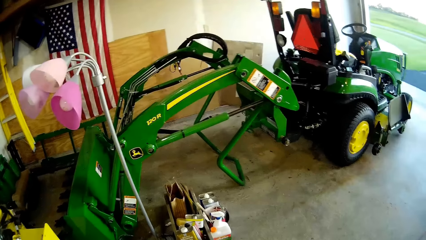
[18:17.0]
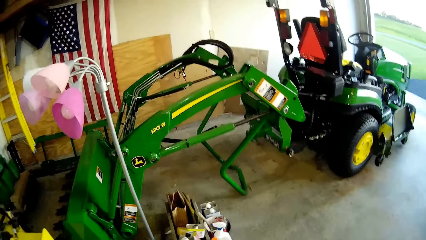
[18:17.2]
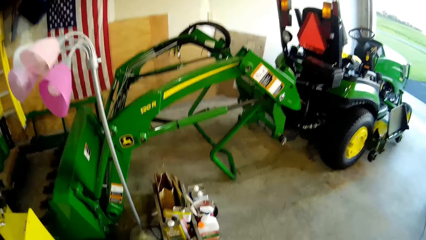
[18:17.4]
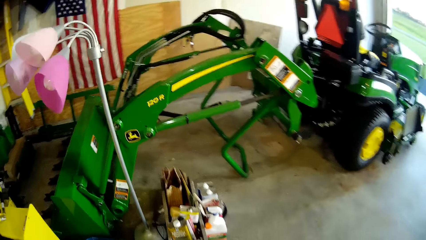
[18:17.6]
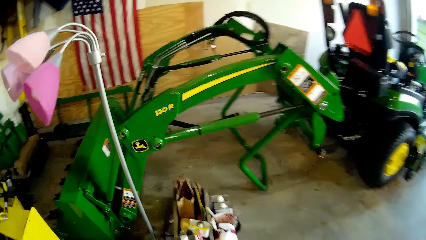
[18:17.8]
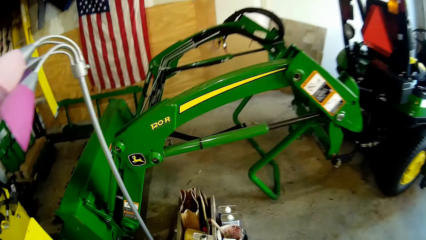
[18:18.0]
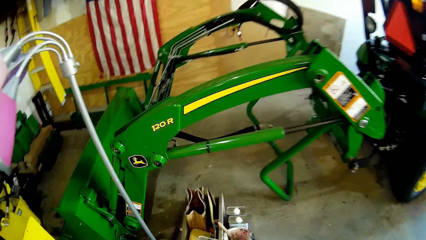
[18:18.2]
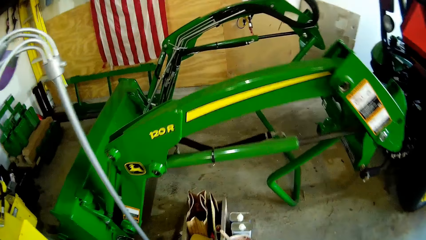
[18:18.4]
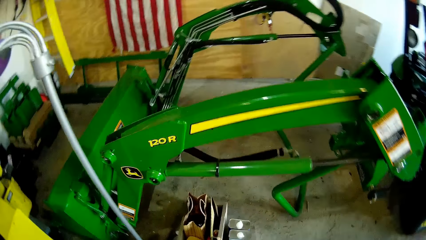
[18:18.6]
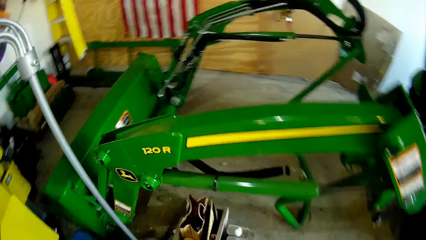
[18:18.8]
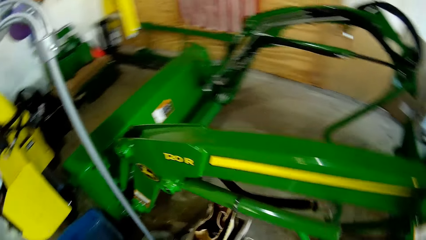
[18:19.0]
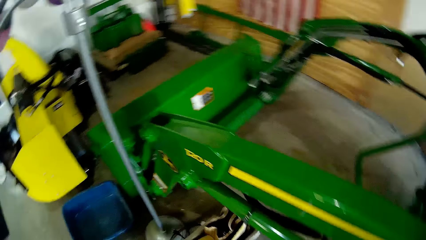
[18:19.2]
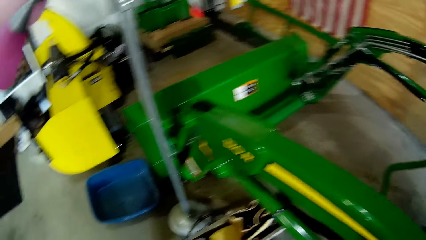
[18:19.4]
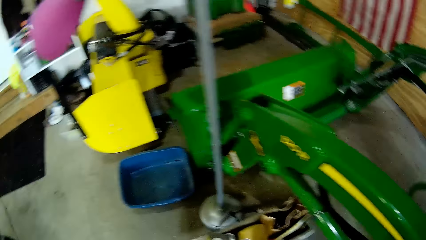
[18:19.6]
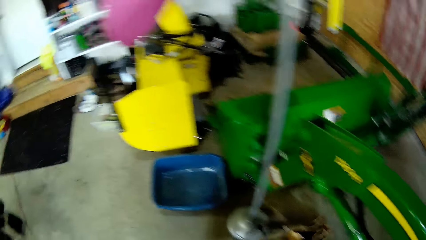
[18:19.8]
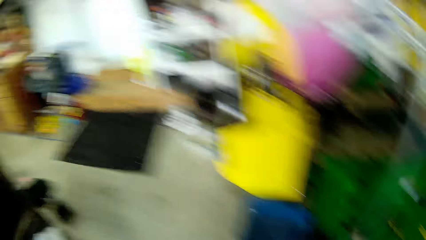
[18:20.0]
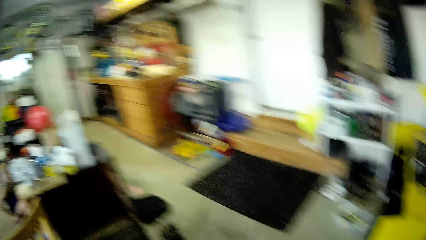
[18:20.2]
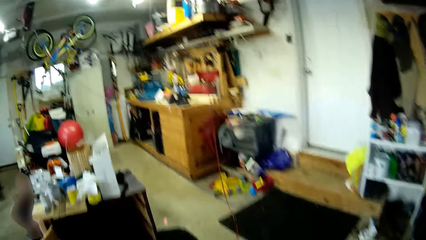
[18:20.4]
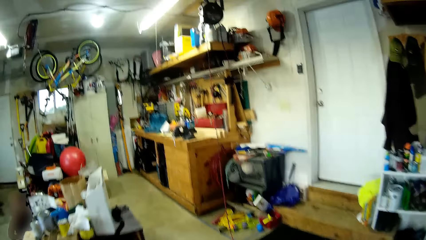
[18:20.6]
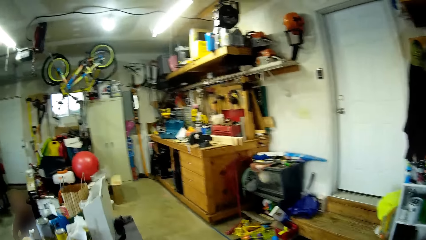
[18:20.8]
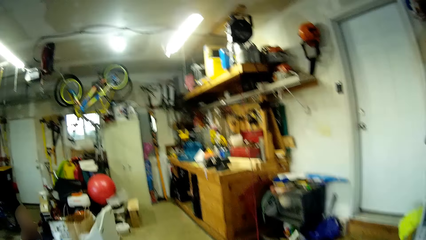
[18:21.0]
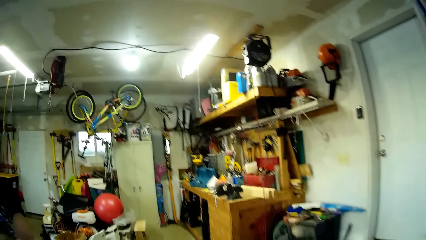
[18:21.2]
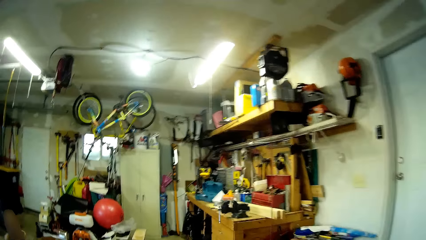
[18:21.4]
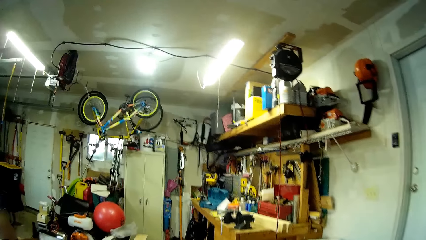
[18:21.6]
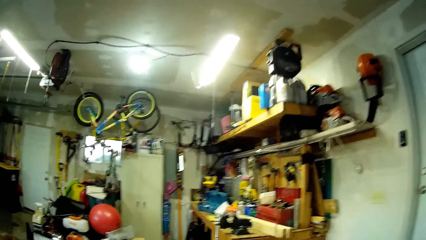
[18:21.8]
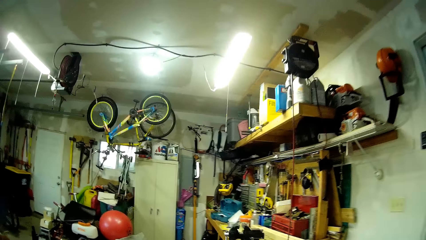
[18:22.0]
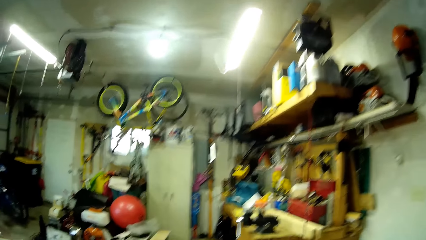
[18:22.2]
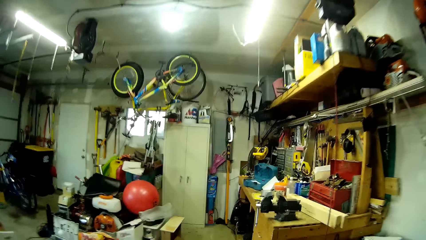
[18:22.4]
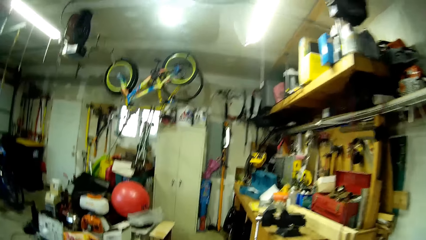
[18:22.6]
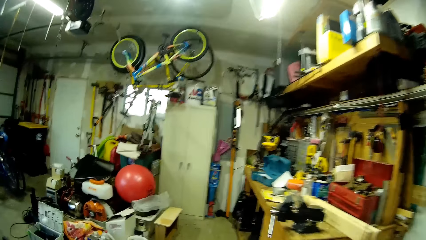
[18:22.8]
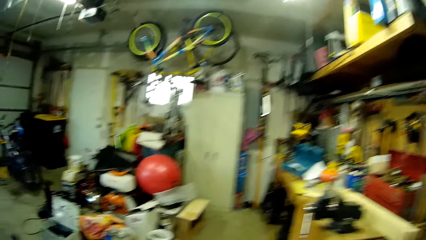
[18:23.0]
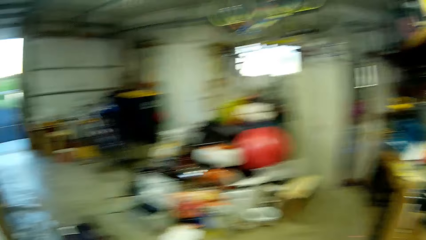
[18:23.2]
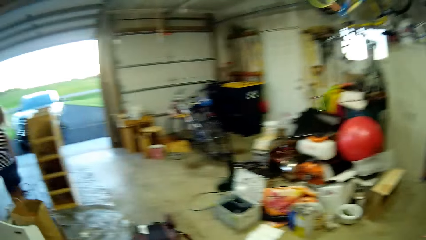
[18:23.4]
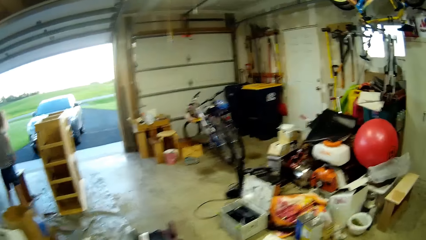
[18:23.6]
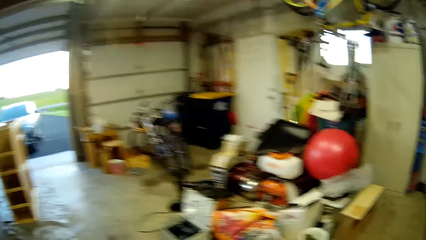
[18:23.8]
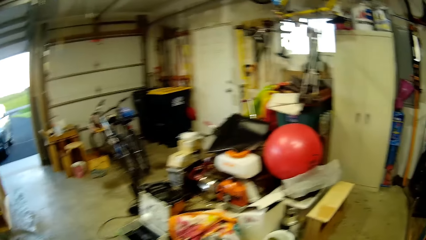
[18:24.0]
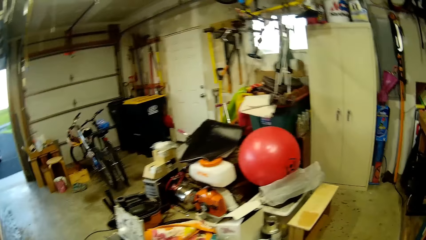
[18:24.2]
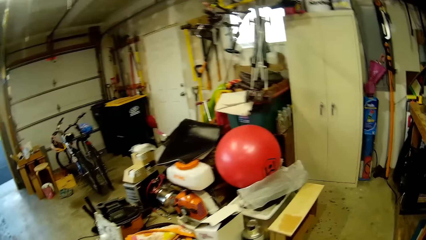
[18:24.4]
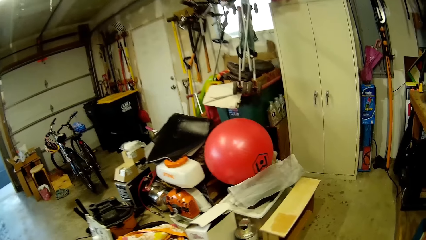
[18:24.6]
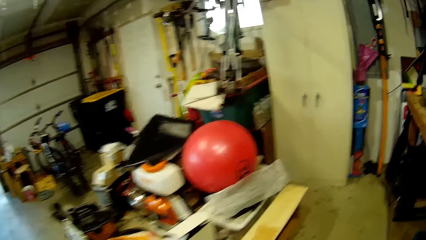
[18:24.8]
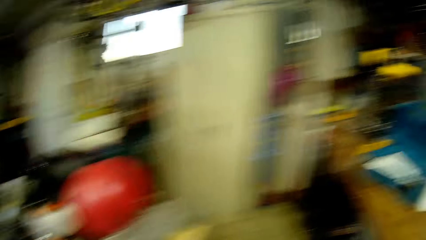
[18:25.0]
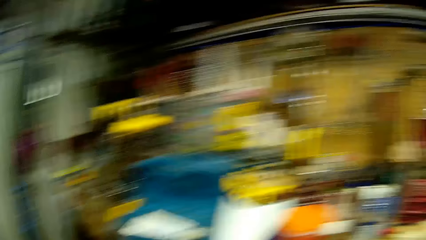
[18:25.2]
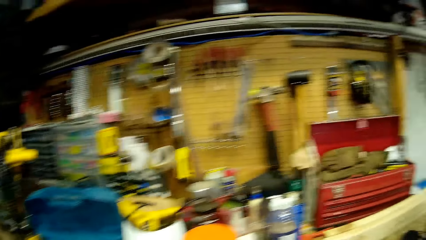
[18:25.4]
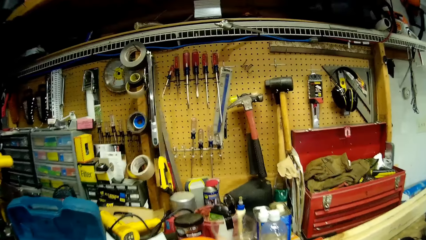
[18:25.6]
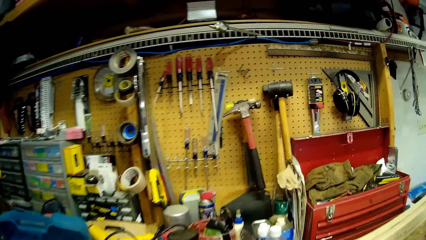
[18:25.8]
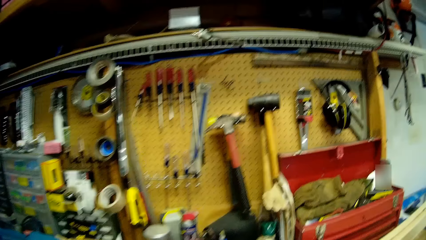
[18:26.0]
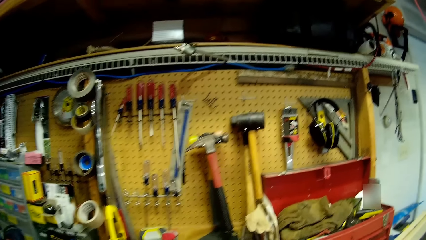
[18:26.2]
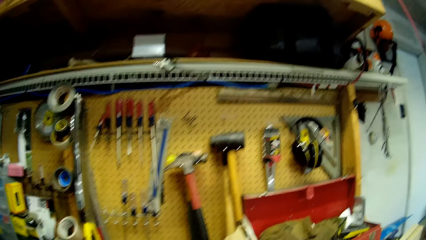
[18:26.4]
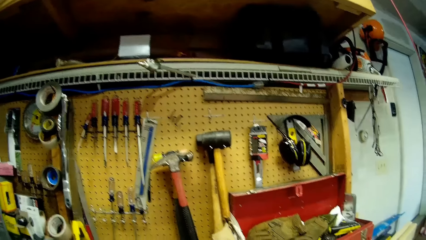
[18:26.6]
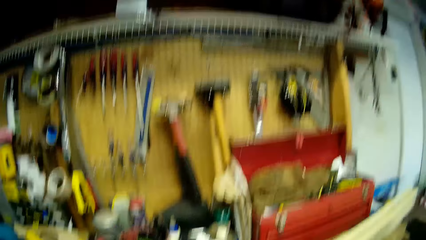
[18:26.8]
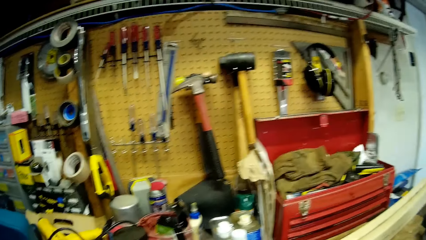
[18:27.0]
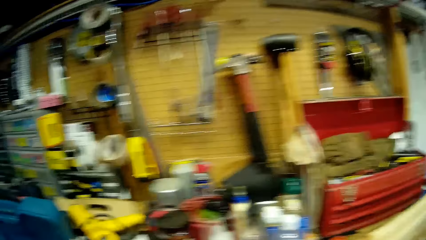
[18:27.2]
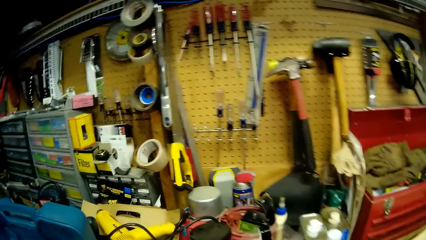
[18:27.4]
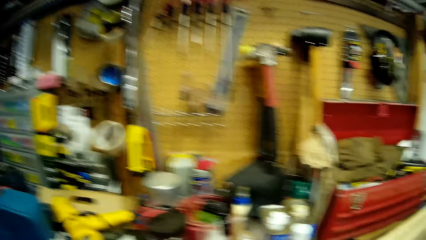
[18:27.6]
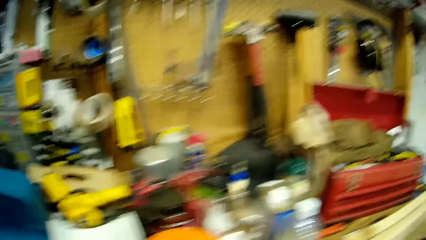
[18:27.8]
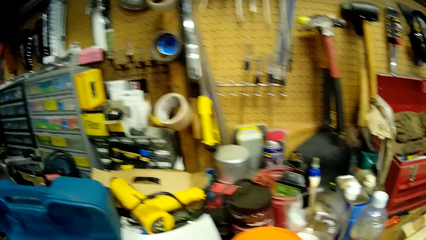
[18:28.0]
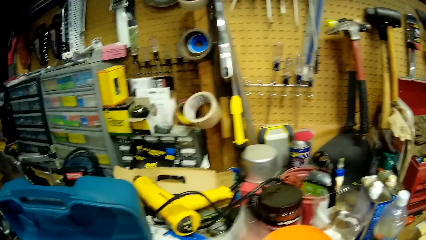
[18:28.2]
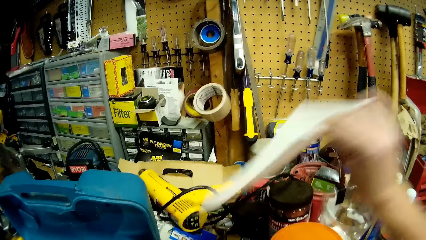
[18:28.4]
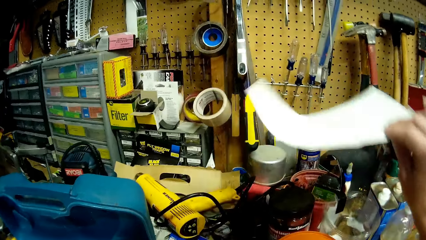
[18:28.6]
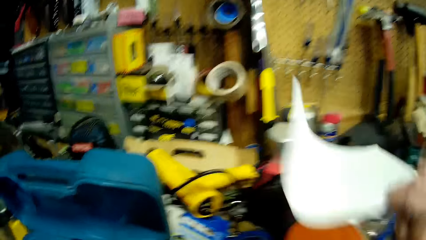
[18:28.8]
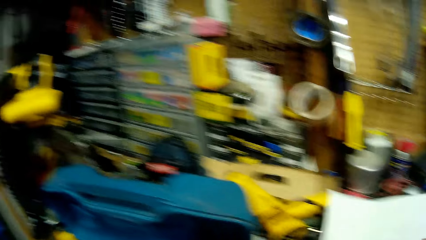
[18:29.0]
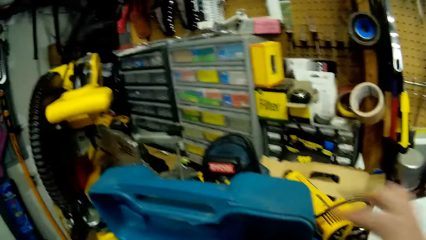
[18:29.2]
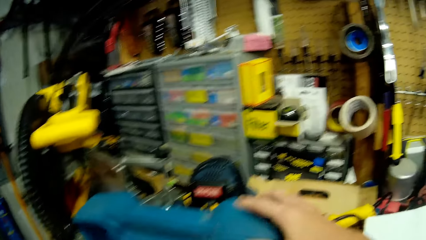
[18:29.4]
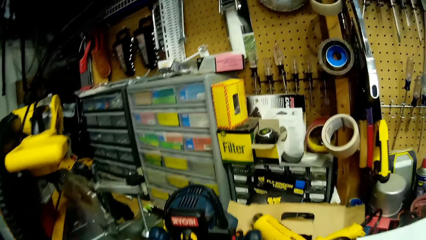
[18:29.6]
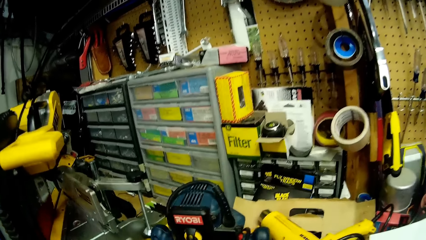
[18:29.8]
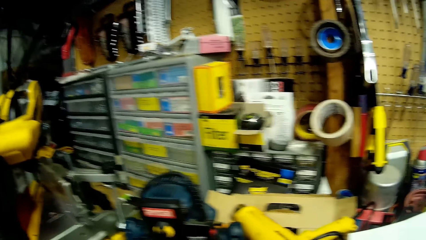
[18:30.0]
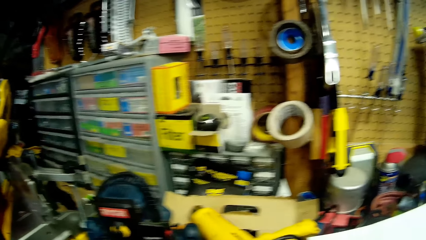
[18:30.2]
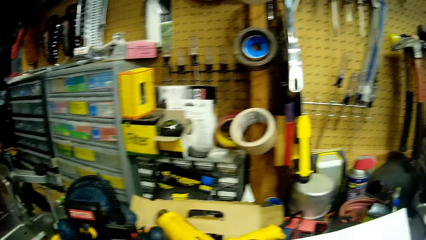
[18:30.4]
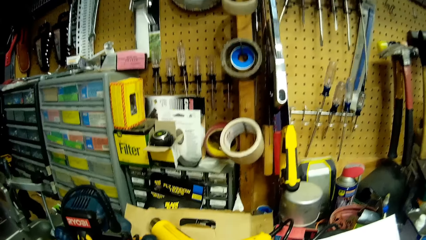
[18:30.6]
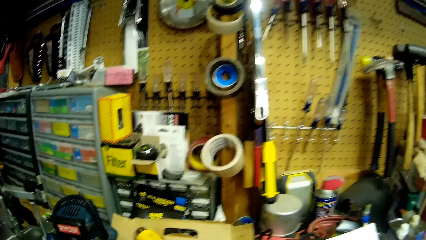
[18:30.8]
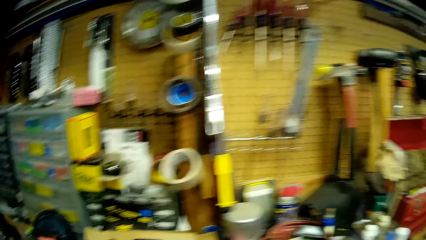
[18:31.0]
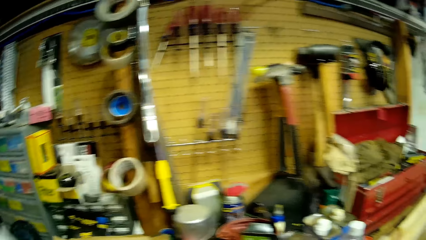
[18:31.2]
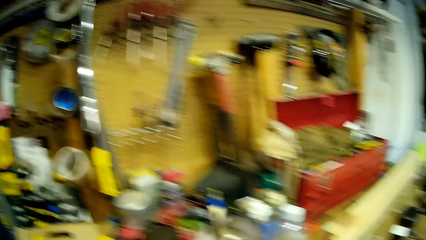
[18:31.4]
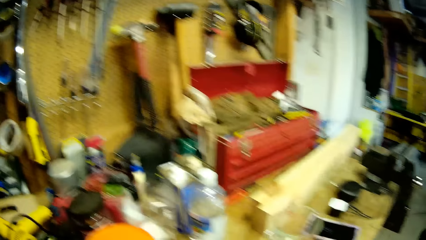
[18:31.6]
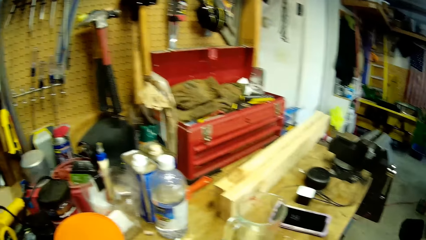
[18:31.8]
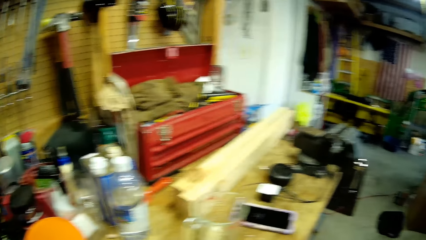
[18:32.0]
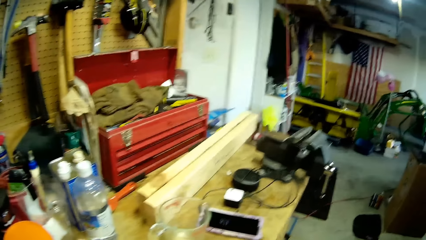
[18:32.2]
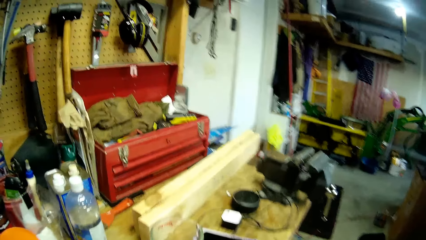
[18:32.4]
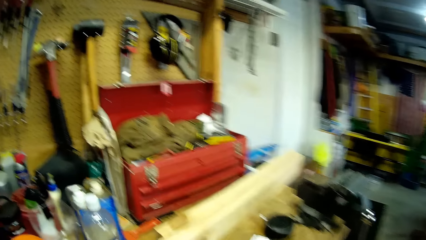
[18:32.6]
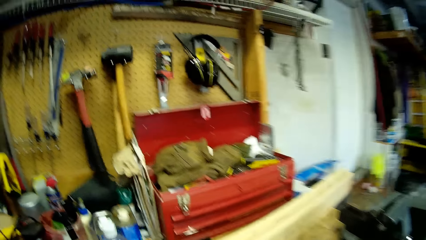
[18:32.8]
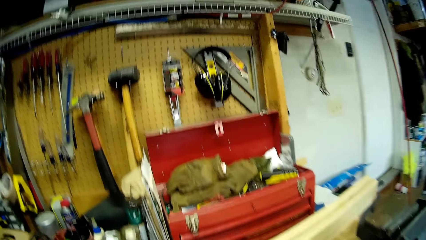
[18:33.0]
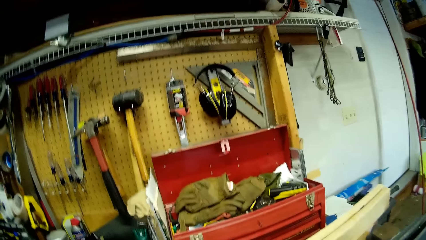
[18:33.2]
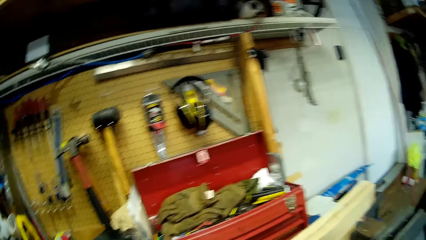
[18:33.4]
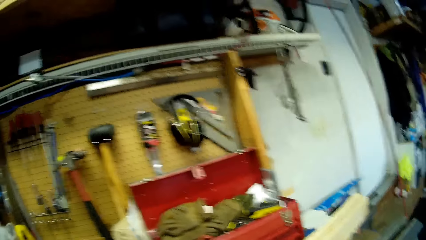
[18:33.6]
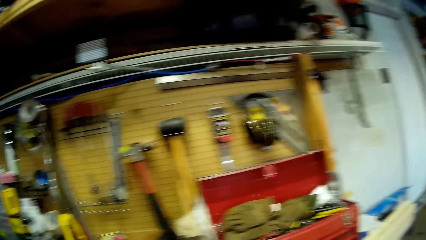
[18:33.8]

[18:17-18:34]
The camera wearer looks at the tools. They pull a paper towel. They look at the tools. They throw down a paper.
